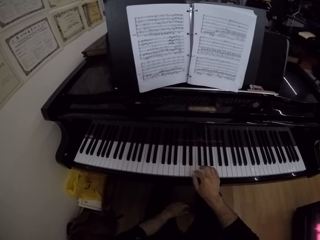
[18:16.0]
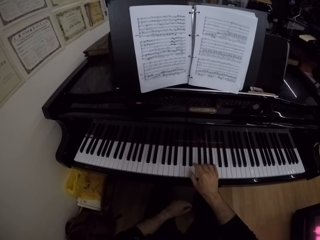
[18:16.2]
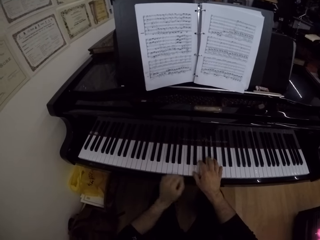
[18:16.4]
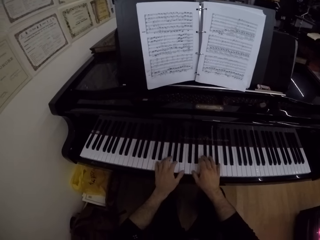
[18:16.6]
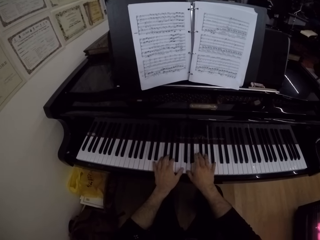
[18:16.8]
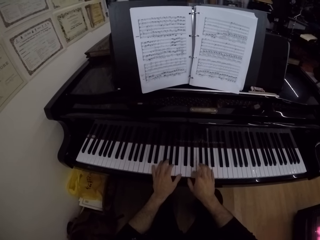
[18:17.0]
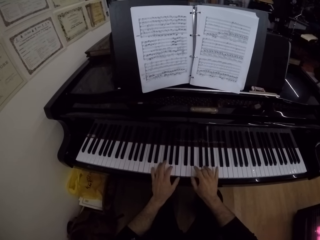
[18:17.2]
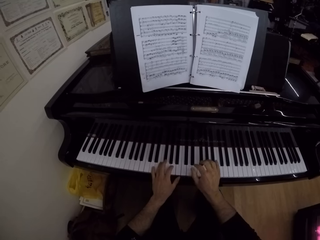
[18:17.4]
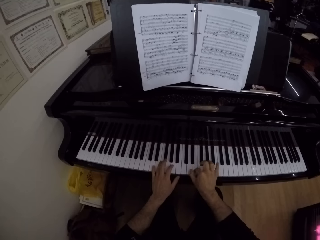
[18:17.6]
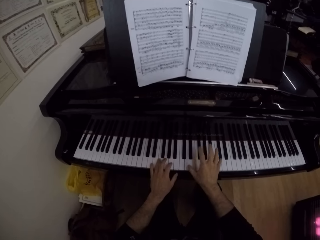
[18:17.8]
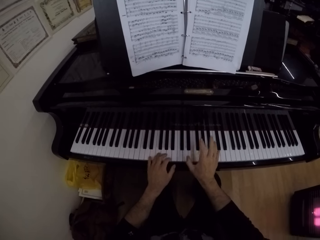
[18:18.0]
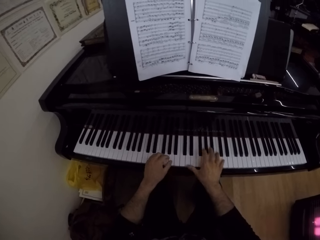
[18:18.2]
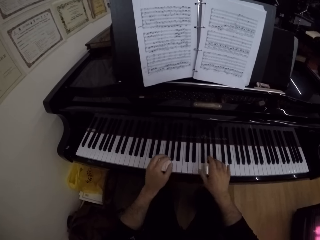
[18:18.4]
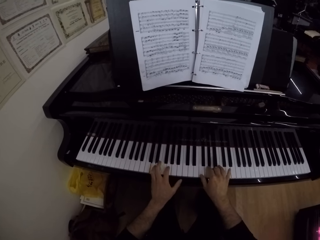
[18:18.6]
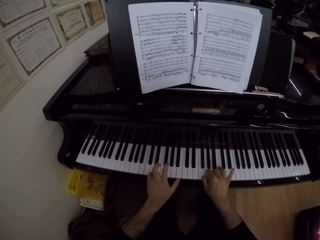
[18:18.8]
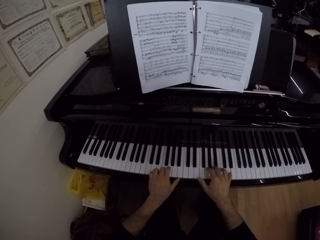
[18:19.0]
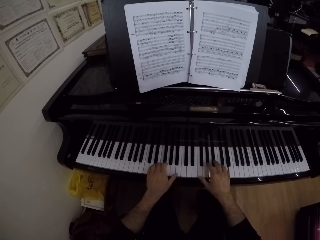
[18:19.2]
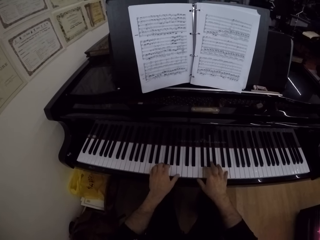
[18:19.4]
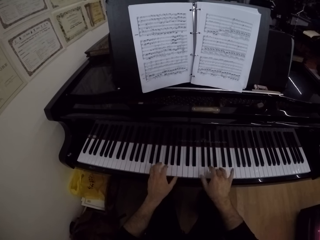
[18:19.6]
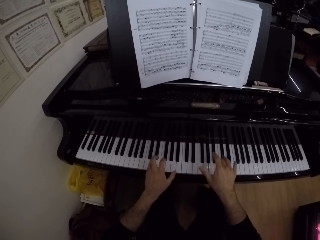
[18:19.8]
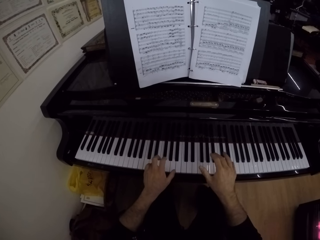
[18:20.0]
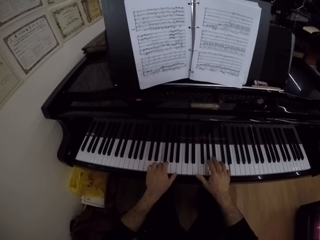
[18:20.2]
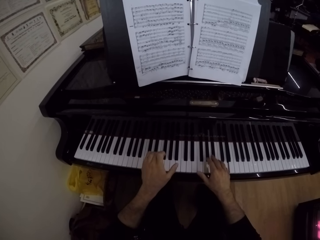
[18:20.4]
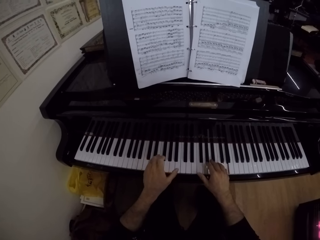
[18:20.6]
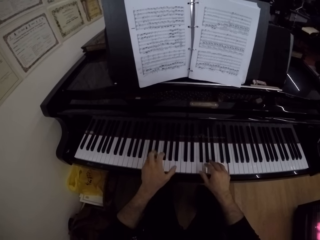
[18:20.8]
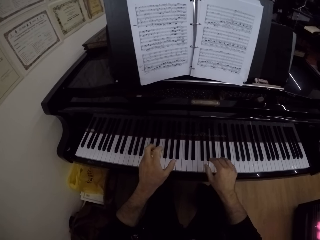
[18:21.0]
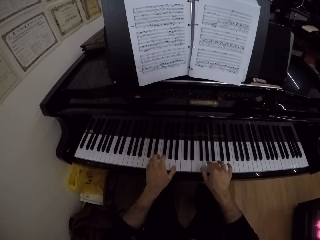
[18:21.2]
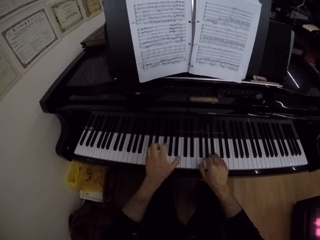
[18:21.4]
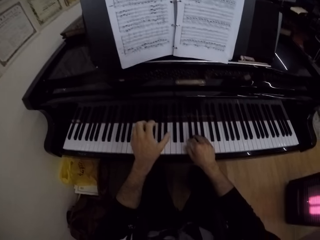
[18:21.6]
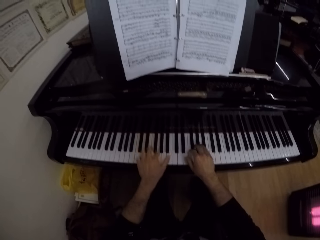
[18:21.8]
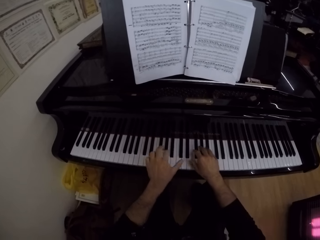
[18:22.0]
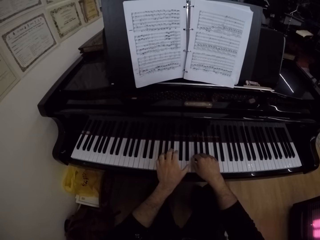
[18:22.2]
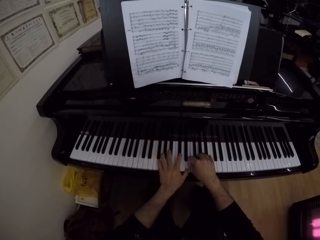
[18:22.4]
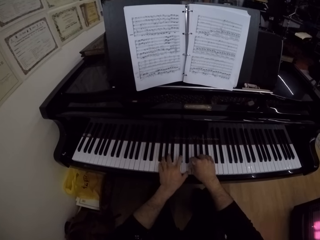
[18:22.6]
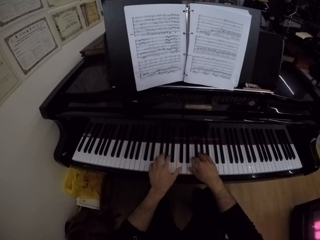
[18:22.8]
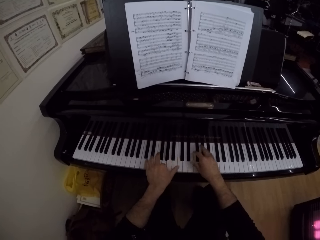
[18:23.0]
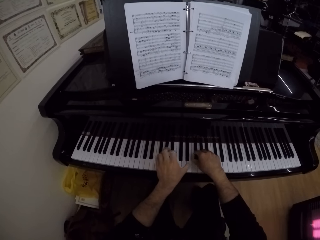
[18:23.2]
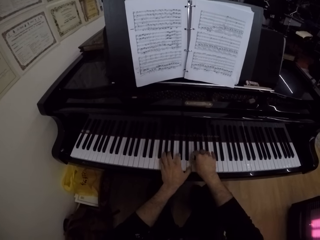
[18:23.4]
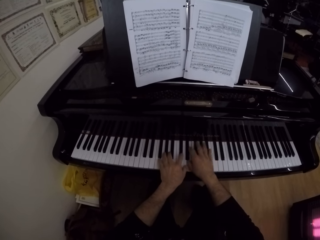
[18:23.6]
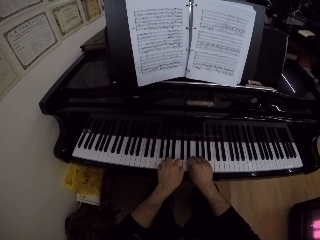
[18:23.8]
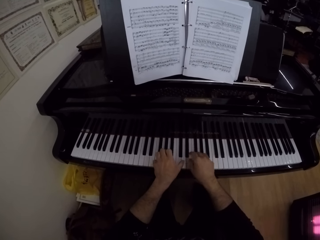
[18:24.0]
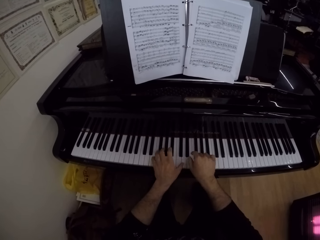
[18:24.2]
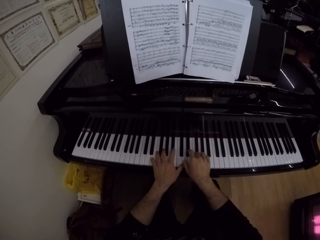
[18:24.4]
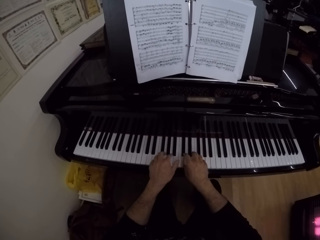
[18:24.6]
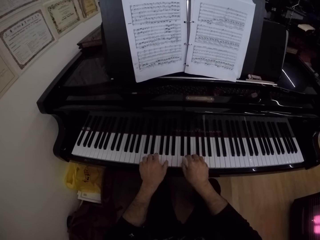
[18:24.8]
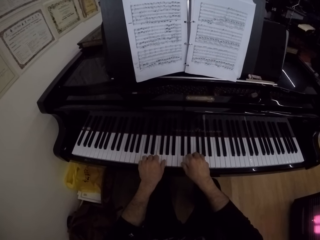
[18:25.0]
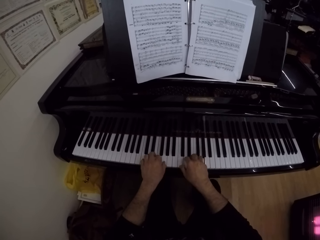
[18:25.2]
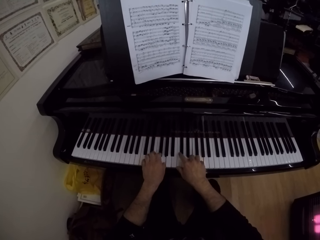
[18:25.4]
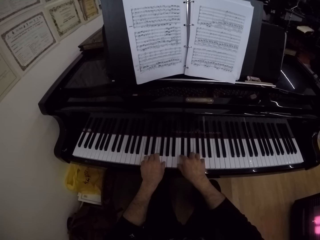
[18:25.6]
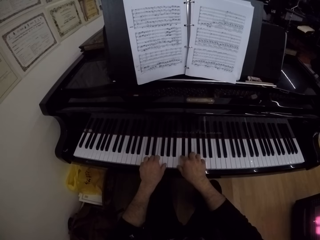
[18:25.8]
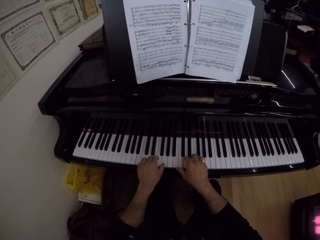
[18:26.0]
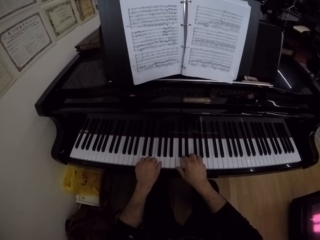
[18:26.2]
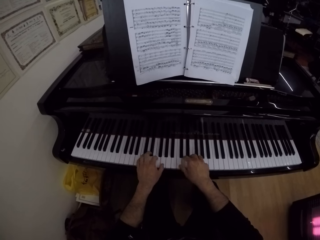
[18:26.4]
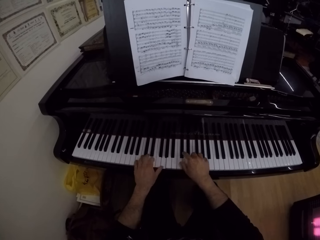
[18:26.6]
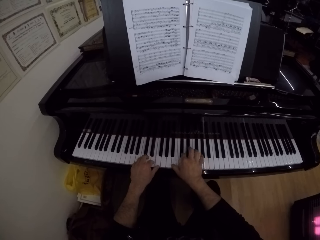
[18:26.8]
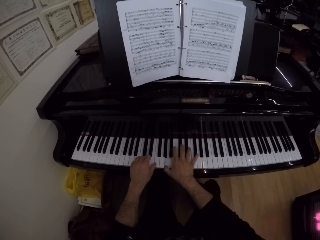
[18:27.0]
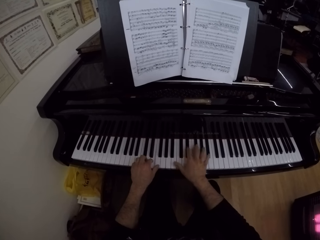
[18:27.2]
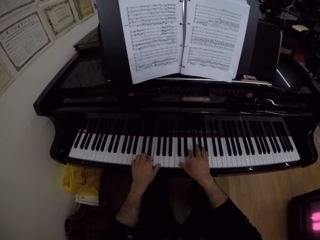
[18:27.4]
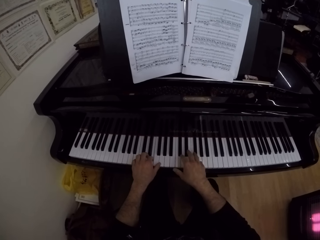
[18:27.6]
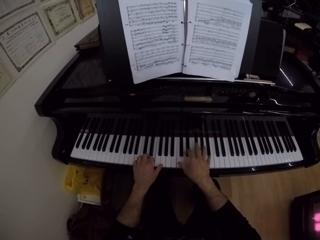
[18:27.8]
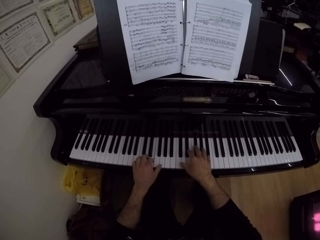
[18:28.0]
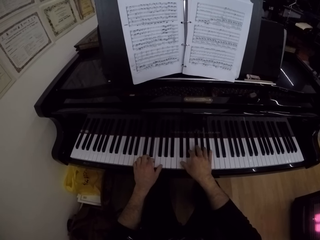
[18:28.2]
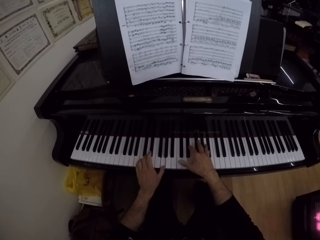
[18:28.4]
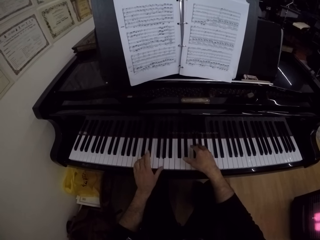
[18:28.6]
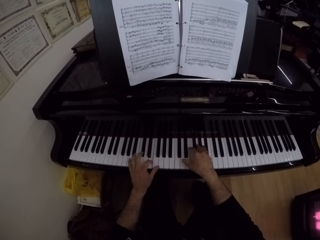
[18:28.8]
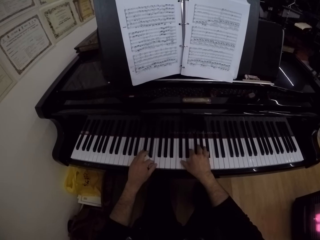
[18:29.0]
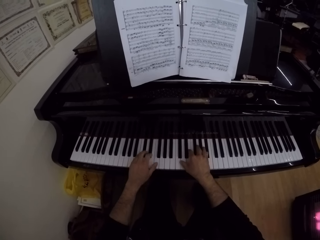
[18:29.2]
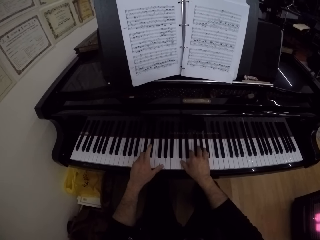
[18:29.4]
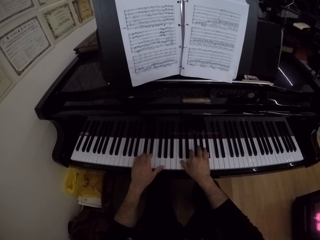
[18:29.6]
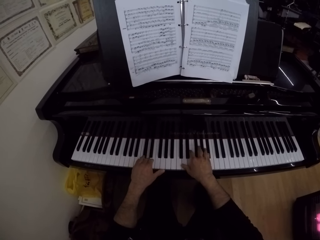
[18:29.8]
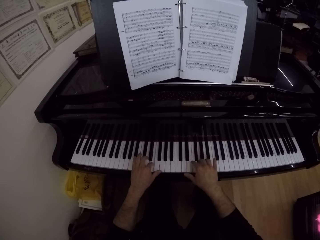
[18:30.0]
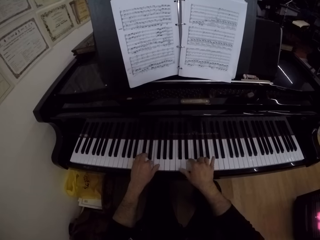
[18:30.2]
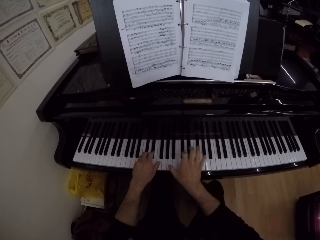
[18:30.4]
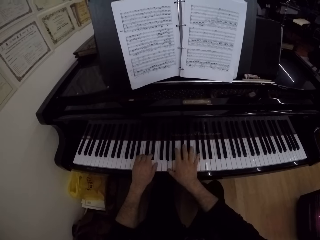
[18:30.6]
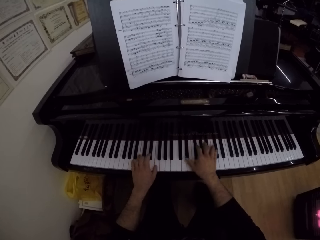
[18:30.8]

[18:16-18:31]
The camera wearer plays the piano. They play the piano again.

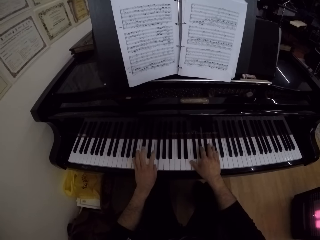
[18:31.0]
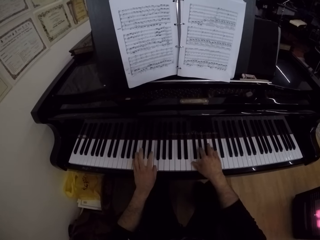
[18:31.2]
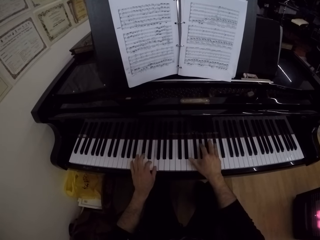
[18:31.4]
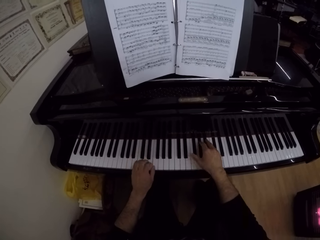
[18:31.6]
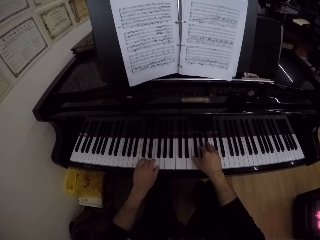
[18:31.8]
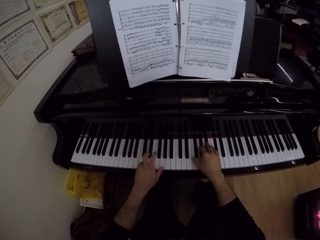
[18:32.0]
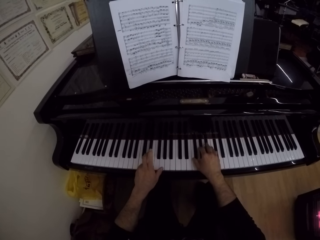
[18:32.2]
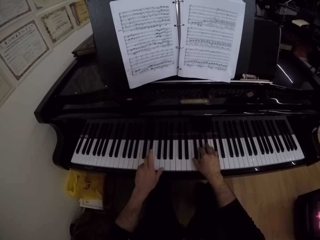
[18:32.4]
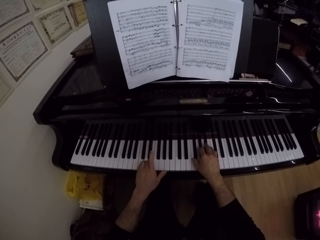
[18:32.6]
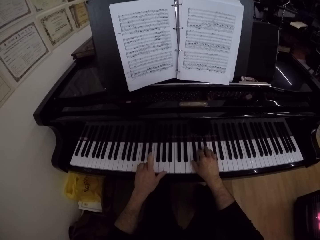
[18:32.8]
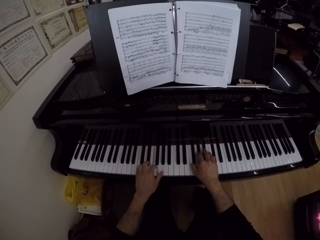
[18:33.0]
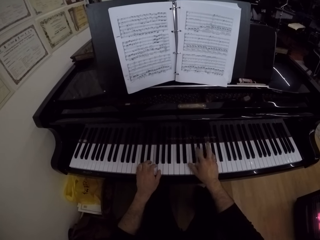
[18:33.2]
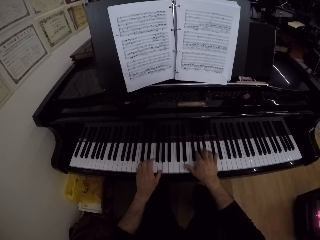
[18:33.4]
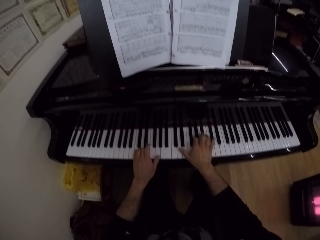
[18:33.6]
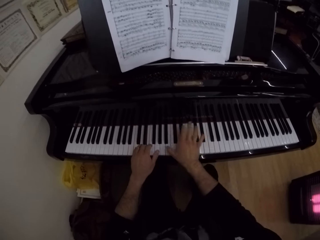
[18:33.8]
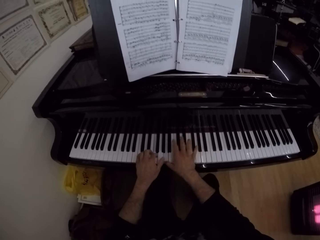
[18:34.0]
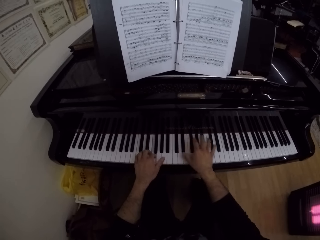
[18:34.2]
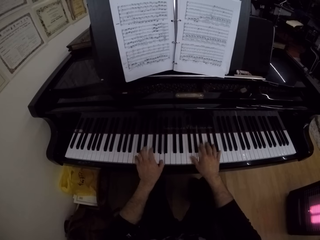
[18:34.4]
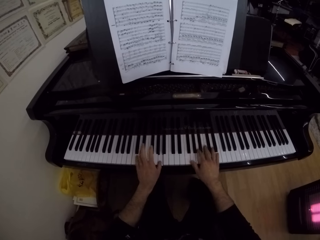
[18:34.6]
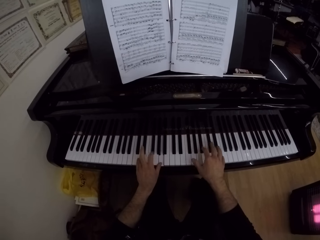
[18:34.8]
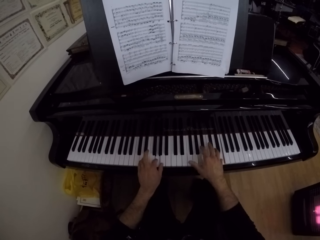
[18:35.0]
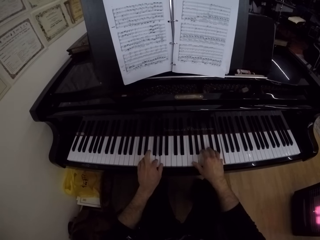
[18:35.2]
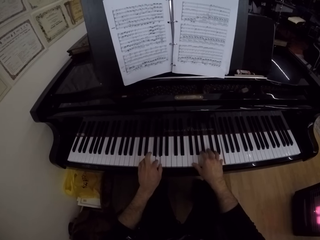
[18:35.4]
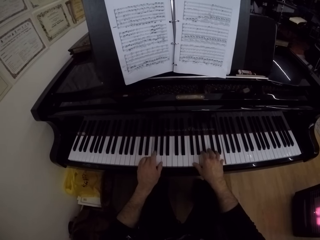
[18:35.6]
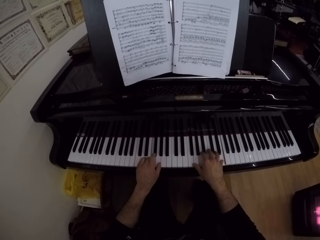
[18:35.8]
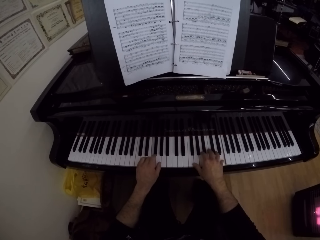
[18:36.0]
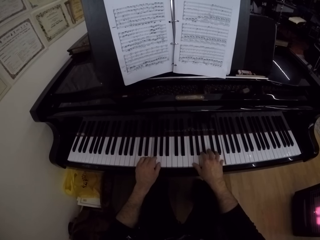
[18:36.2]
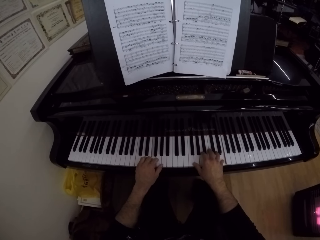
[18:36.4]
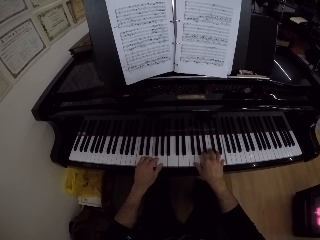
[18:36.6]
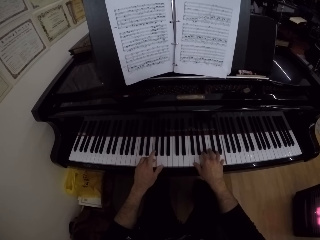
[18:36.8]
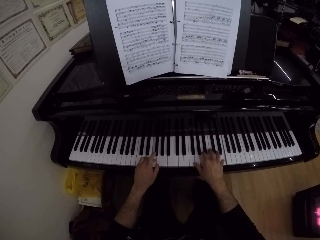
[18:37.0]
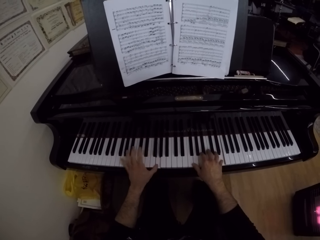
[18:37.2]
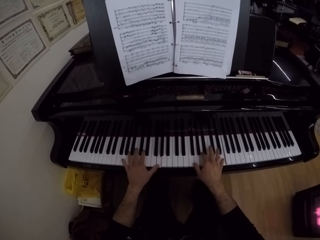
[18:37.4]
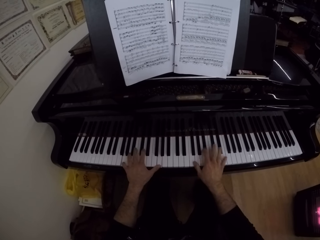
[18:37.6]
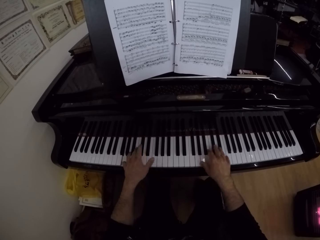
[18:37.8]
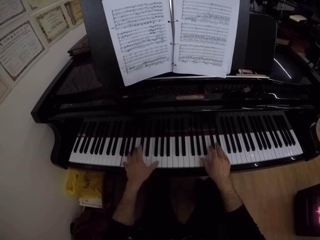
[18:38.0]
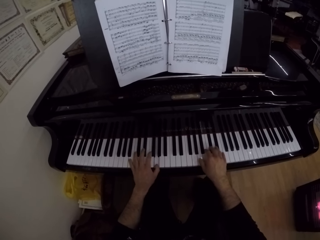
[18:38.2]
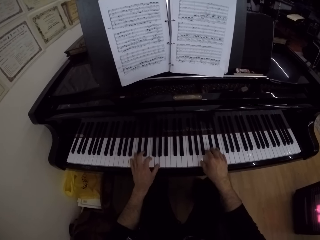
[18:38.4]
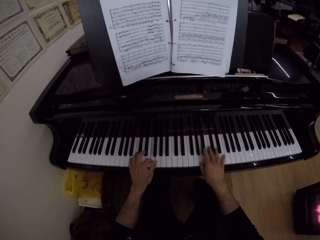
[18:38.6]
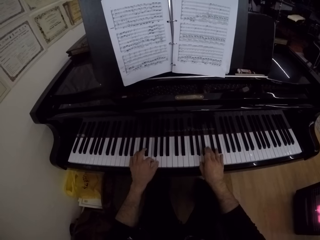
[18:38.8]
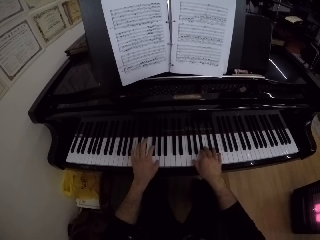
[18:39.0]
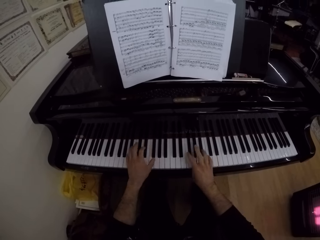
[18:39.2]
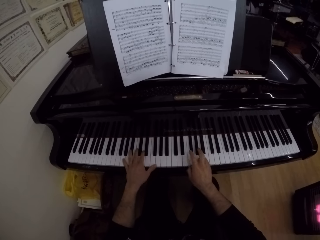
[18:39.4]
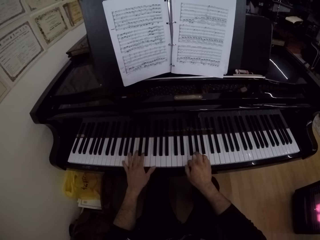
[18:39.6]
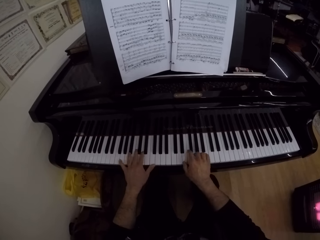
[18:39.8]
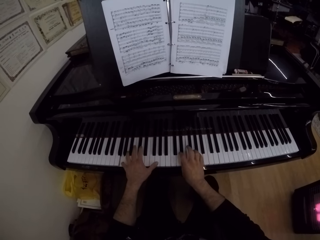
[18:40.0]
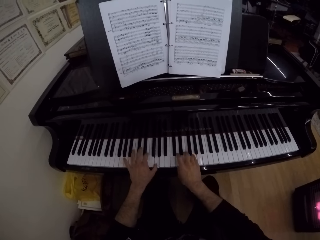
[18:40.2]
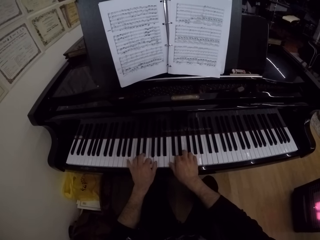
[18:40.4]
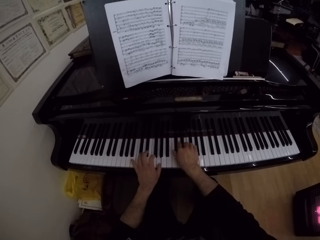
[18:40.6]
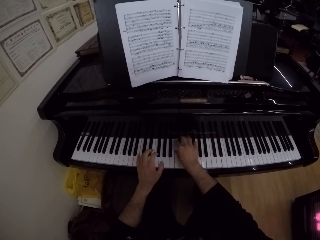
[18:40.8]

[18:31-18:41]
The camera wearer stares at the book file. They play the piano.
